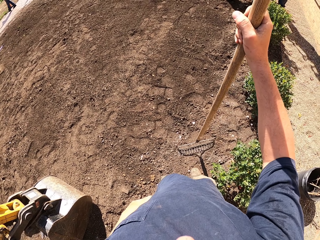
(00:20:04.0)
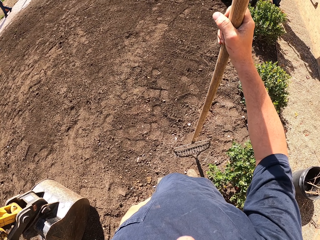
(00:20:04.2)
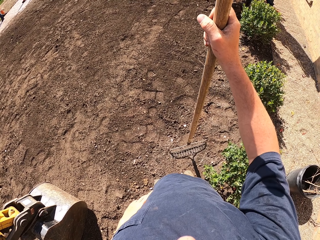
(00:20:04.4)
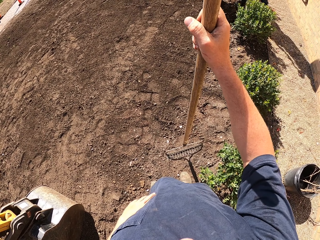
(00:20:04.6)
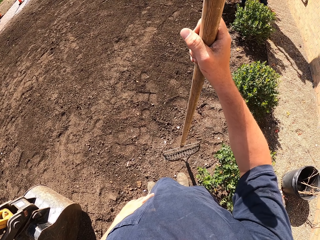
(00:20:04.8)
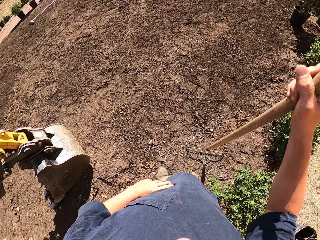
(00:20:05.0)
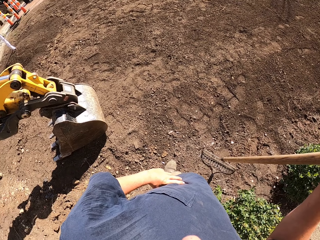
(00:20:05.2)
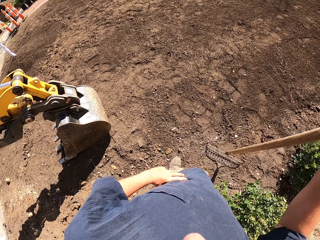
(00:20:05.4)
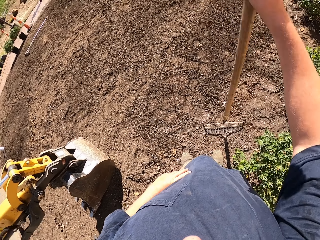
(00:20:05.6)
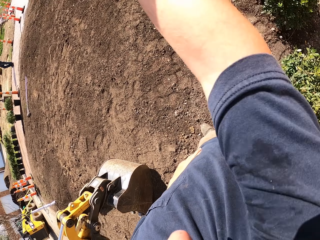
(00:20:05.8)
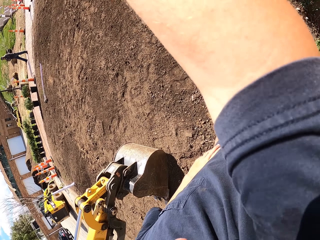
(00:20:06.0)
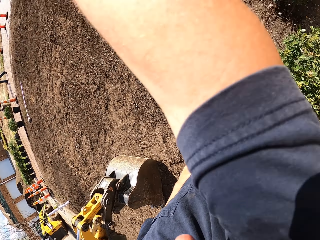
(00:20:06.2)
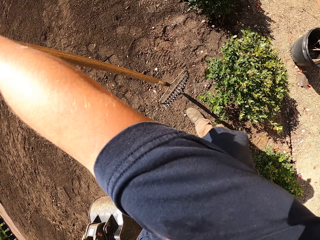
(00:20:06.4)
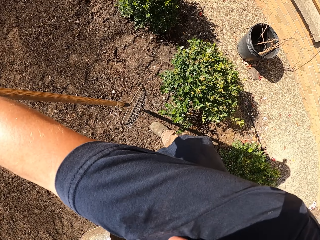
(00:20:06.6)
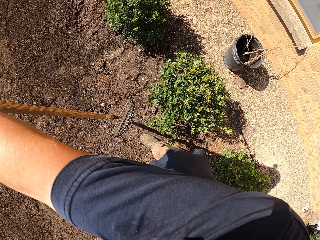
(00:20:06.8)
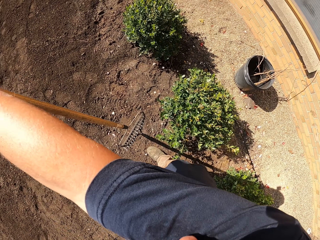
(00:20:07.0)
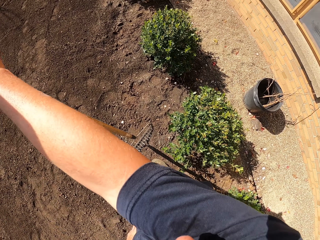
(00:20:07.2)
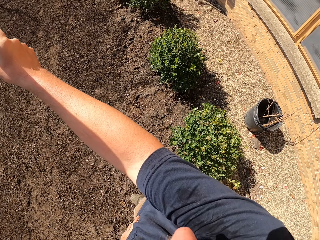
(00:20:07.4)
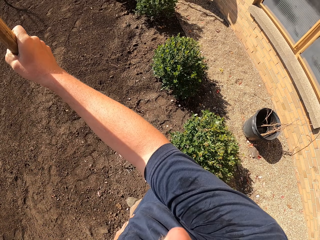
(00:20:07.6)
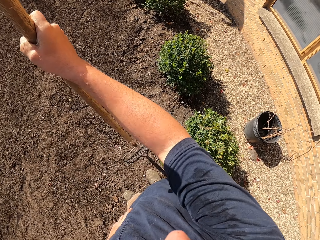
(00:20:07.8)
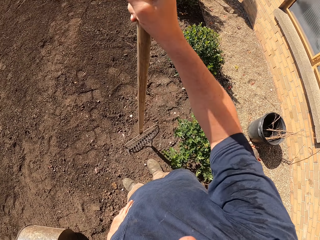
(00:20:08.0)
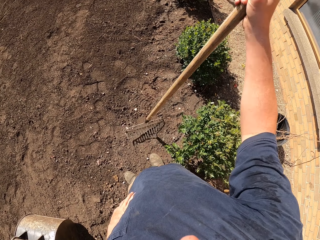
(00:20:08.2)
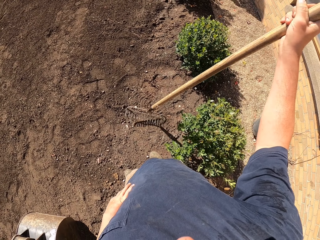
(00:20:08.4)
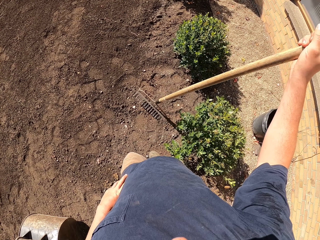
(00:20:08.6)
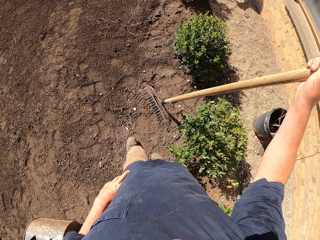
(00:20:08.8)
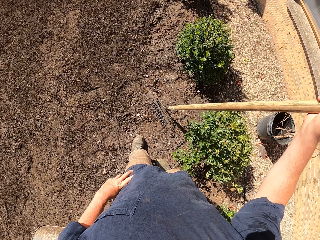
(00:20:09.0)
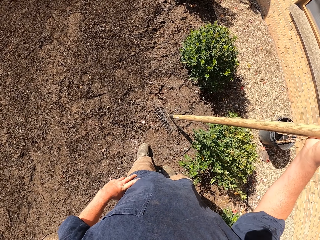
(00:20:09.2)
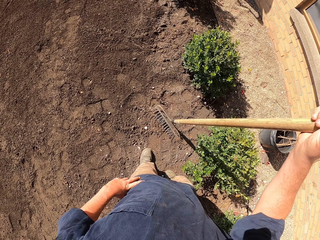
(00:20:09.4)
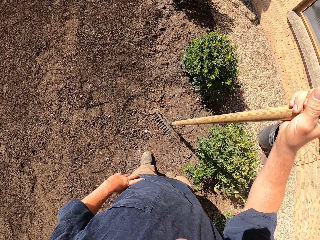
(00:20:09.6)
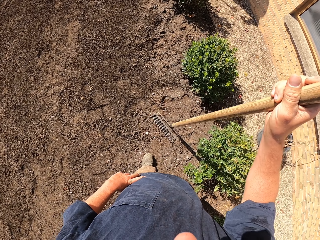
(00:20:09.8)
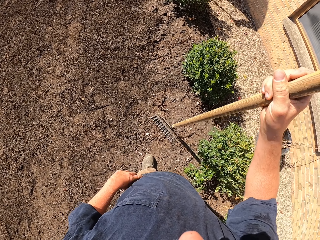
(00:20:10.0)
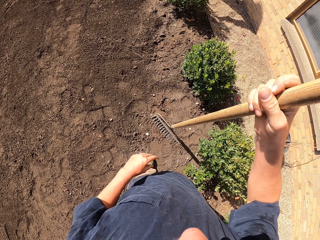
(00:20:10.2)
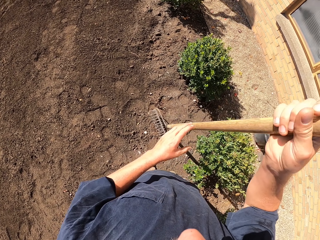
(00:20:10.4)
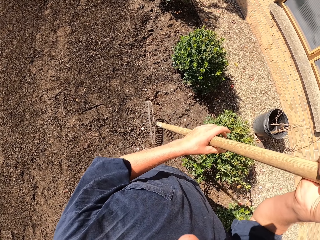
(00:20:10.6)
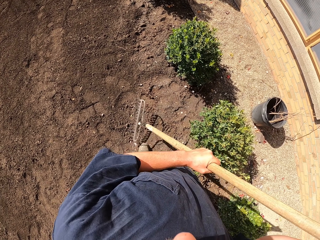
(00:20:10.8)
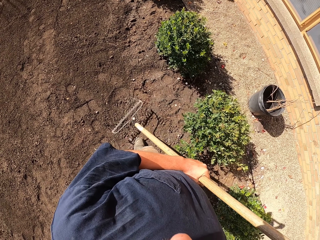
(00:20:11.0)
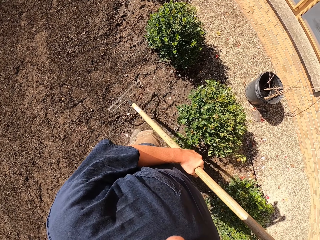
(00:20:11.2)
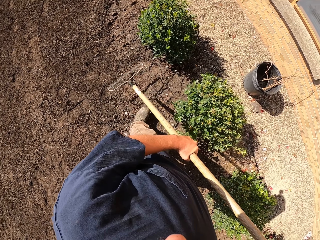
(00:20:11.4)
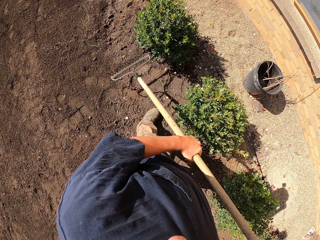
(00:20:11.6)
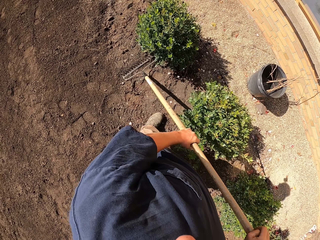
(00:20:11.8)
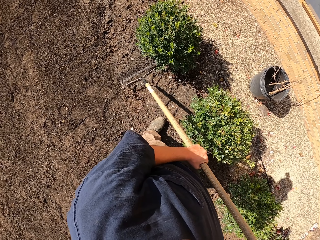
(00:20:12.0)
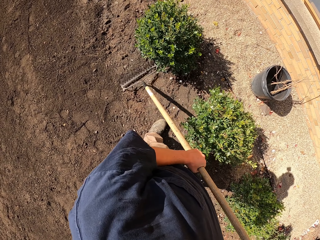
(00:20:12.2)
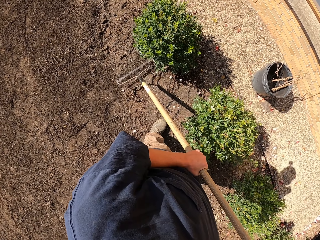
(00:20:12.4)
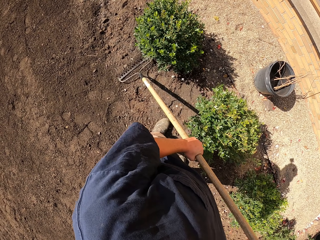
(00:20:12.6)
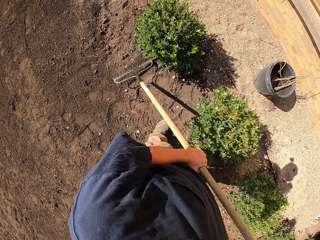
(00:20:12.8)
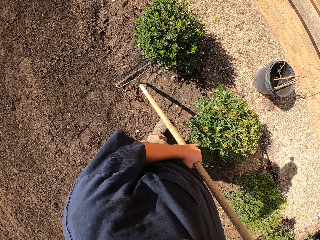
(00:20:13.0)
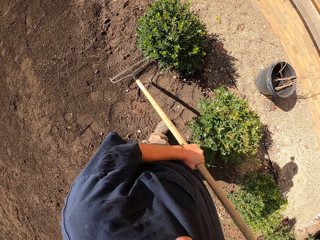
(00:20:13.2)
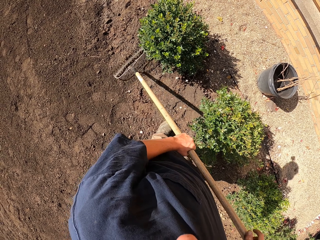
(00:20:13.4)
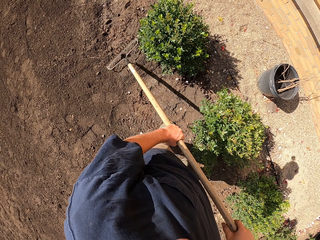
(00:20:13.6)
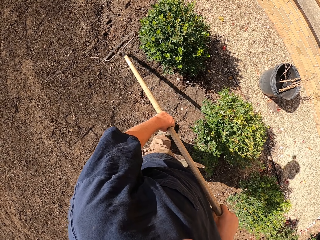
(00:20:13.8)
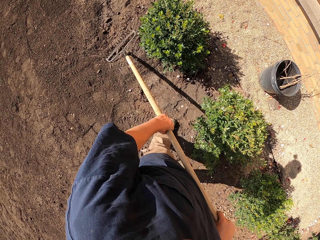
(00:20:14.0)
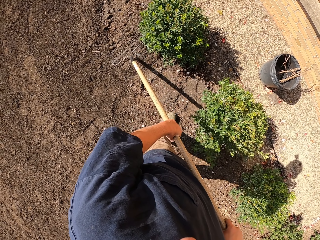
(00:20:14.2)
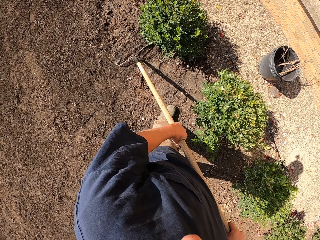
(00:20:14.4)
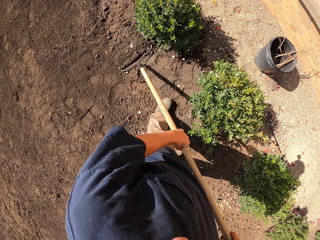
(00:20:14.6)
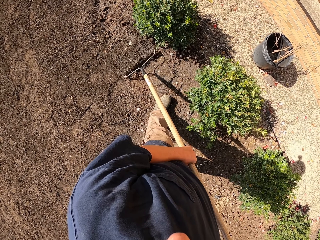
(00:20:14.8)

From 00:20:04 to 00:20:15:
The camera wearer looks around. He puts his left leg on his waist. He walks around and makes a step. He looks around. He lifts the rake and hits the soil with the rake.

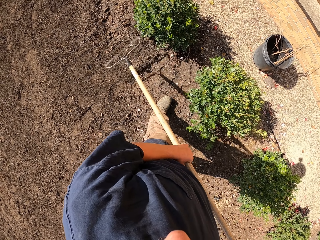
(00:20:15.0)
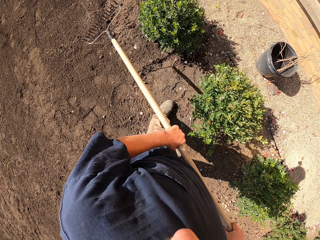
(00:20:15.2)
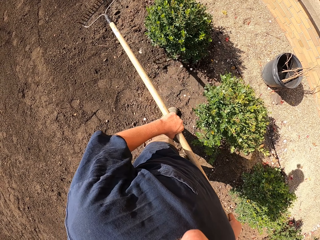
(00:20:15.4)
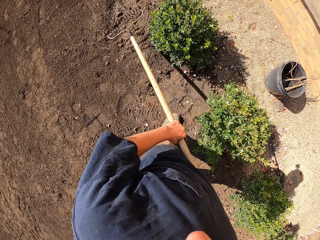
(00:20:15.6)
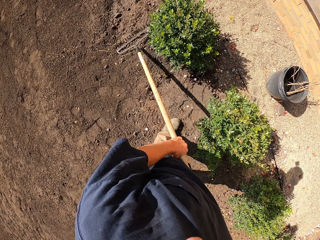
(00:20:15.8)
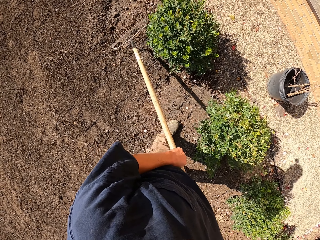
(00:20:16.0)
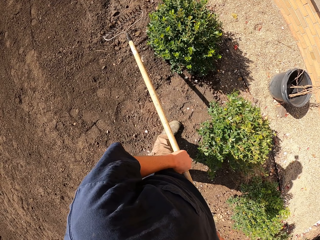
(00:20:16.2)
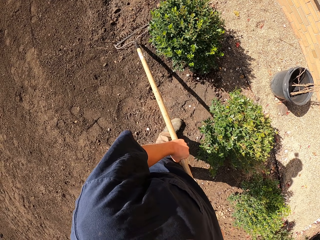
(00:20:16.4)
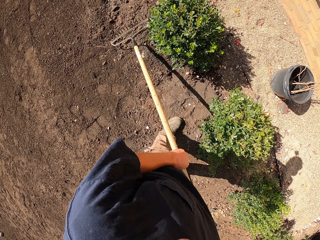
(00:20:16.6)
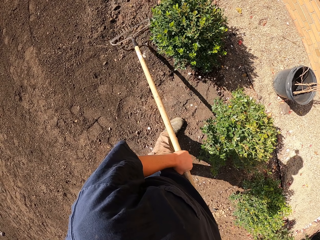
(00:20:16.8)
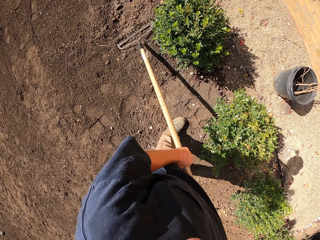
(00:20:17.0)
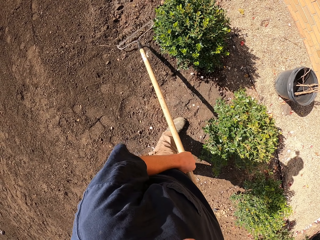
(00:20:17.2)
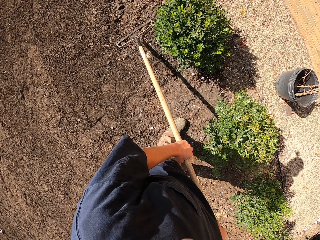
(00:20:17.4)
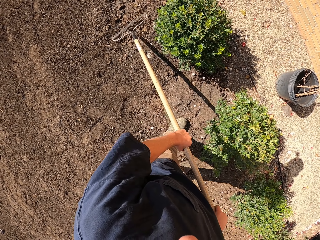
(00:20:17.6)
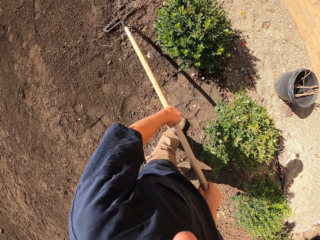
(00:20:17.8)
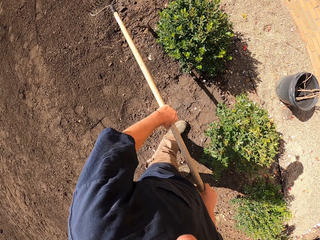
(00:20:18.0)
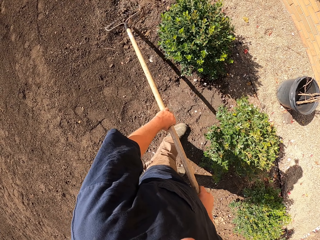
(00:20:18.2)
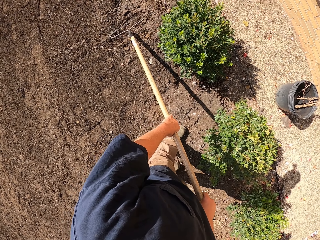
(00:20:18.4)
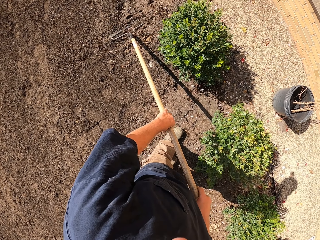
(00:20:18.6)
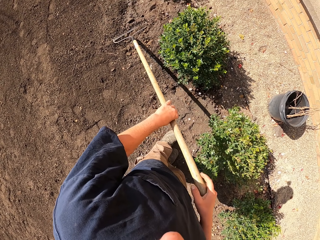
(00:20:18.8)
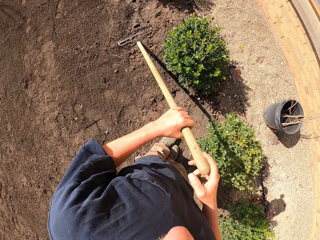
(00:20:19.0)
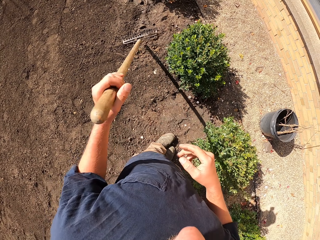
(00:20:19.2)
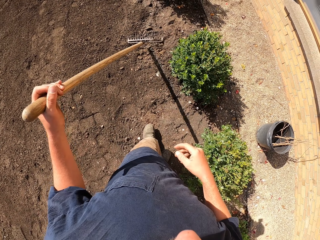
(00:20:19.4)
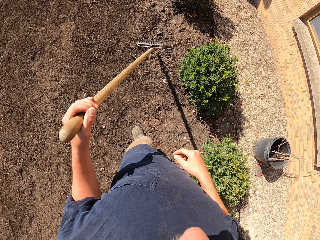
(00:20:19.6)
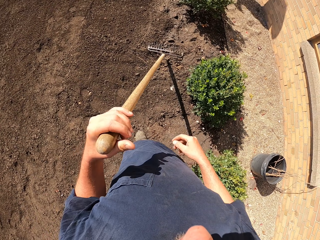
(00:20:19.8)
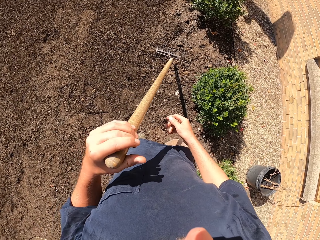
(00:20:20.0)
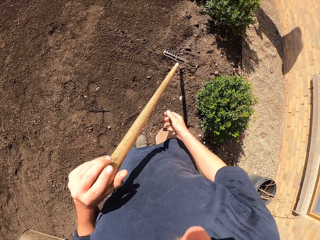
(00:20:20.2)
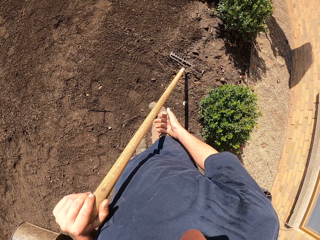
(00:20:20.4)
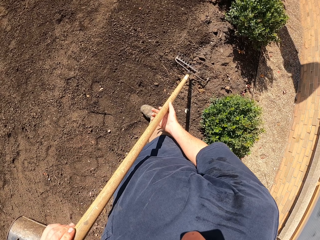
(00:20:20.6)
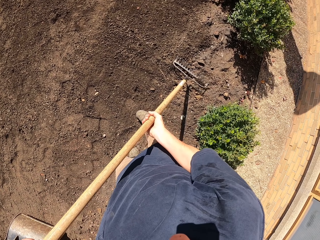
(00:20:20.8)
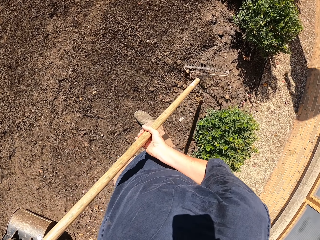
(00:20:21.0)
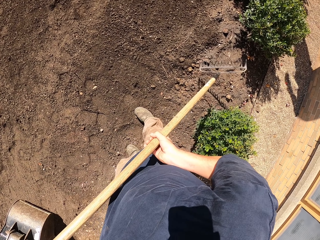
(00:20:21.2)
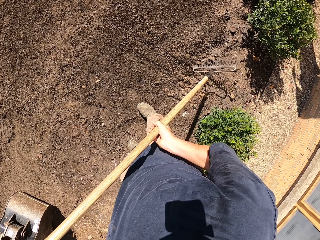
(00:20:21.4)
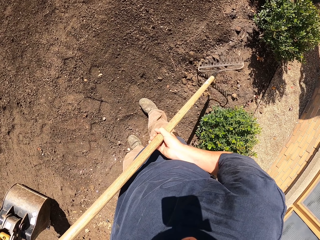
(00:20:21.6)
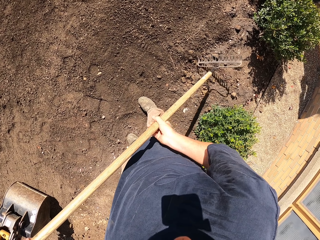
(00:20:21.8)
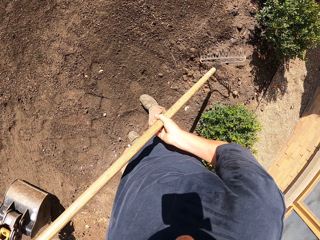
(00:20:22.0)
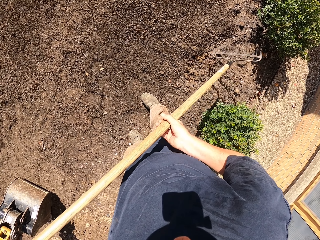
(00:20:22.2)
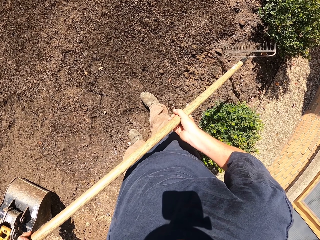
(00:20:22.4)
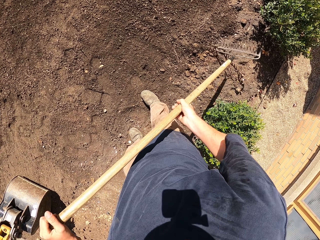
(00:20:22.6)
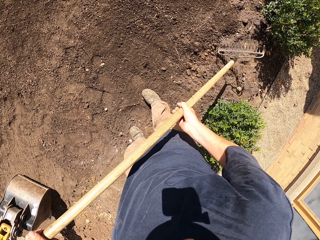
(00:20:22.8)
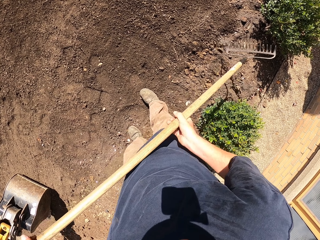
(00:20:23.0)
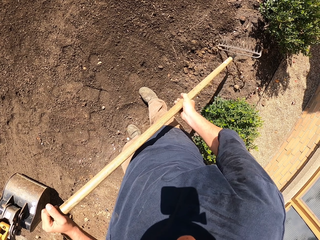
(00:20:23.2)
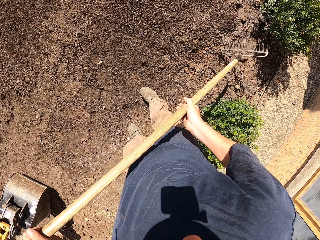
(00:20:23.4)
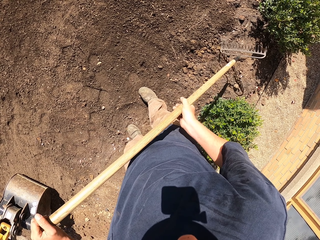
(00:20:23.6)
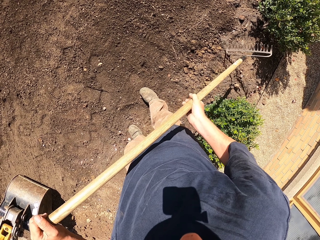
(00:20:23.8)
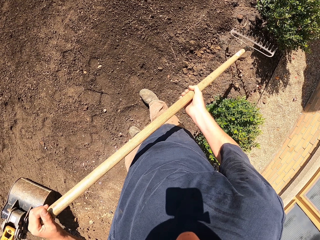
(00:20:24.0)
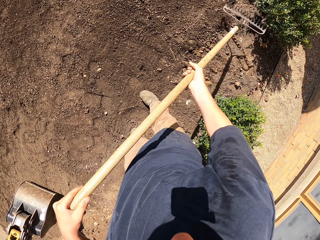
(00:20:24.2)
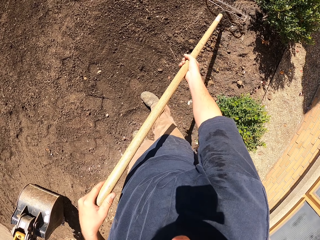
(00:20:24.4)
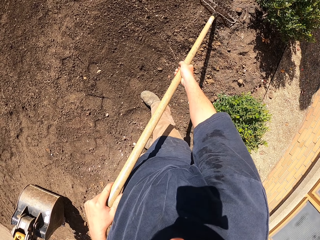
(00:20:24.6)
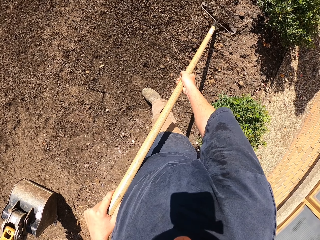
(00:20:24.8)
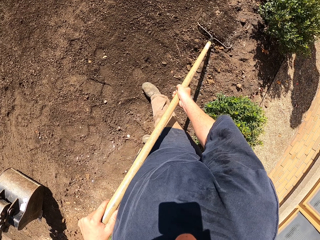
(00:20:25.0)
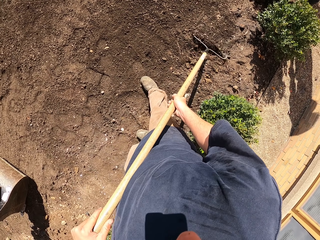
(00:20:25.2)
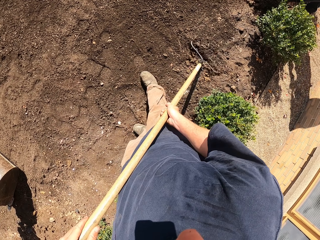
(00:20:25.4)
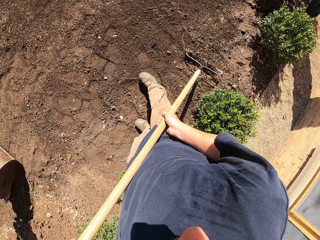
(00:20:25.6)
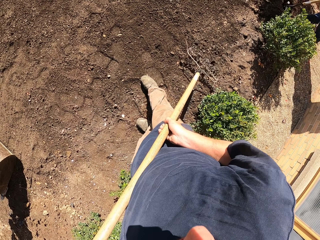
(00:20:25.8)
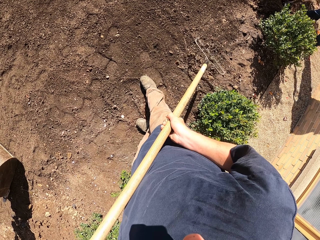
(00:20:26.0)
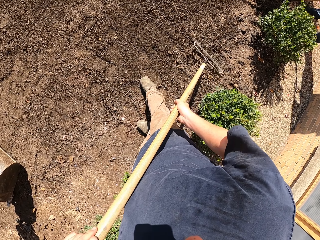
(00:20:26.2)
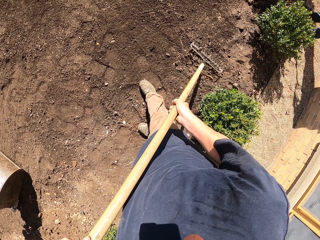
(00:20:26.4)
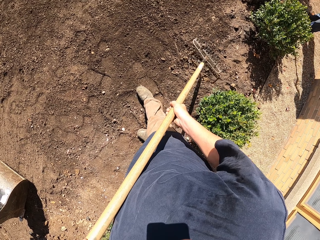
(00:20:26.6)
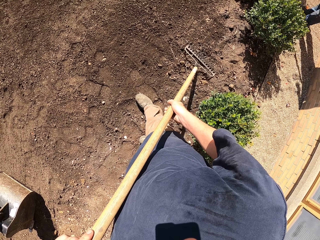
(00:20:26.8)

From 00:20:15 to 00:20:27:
The camera wearer levels the ground. They lift the rake. They move the soil with the rake and hit the soil with the rake. They break the soil with the rake. They move the rake to the left hand. They make a step. They lift the rake. They hit the stone with a stone. They move the soil with the rake.
